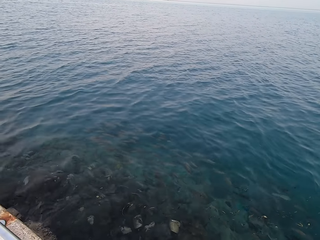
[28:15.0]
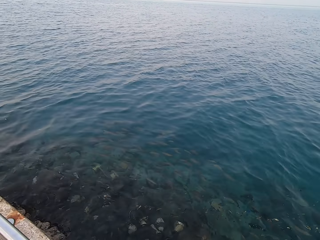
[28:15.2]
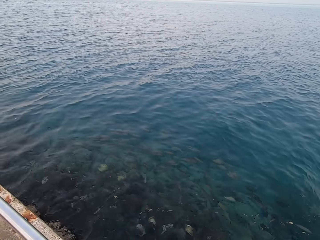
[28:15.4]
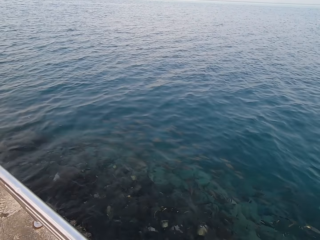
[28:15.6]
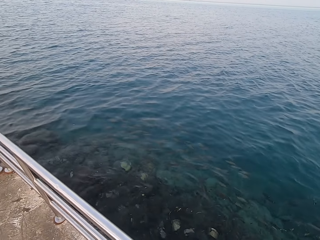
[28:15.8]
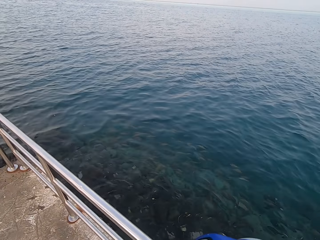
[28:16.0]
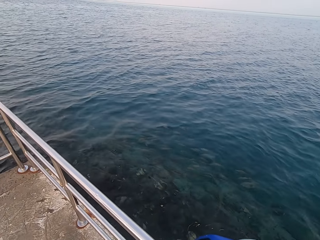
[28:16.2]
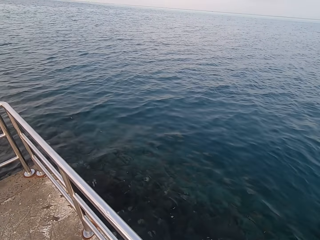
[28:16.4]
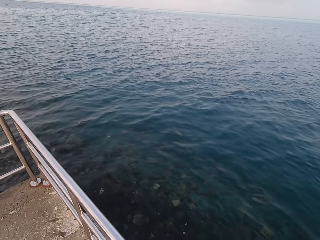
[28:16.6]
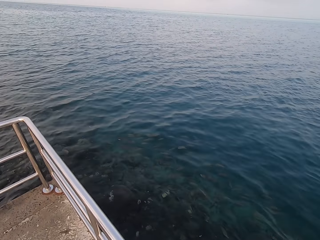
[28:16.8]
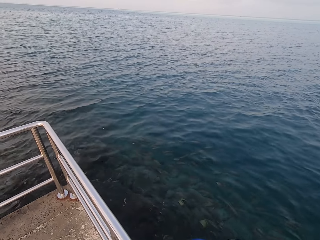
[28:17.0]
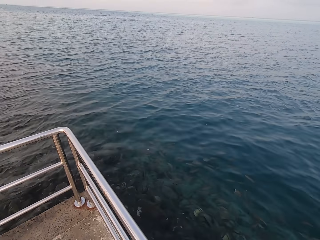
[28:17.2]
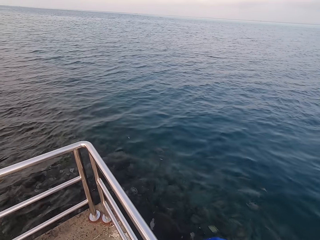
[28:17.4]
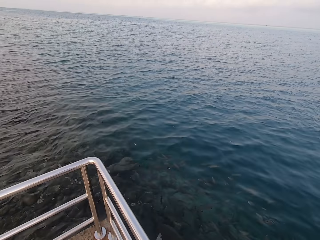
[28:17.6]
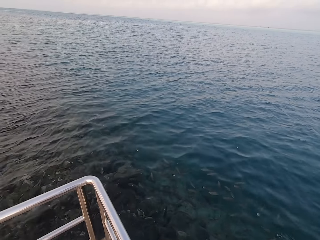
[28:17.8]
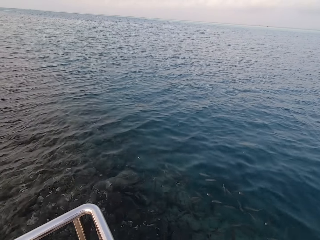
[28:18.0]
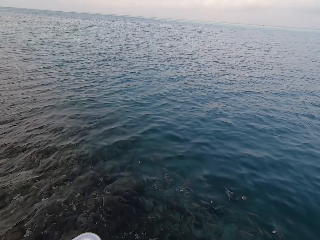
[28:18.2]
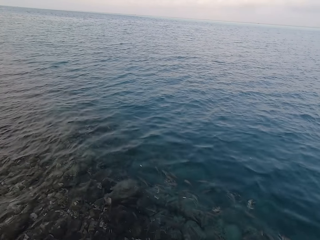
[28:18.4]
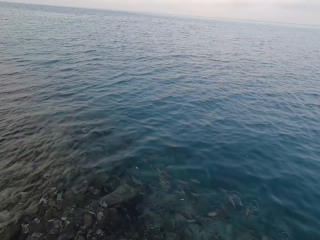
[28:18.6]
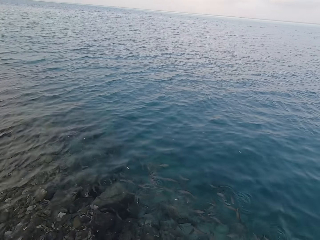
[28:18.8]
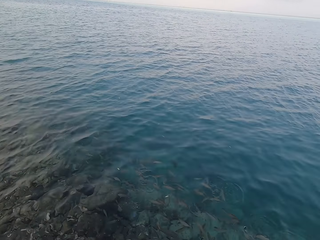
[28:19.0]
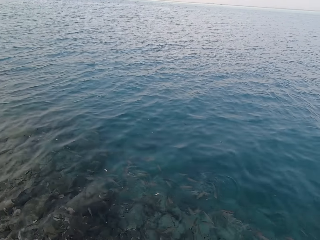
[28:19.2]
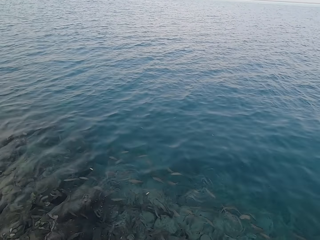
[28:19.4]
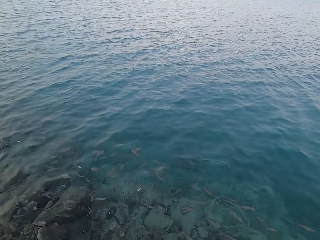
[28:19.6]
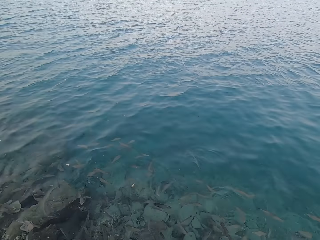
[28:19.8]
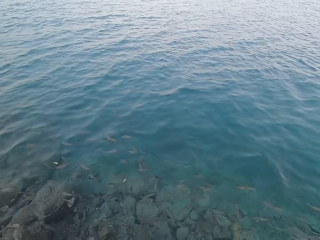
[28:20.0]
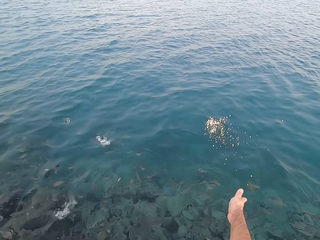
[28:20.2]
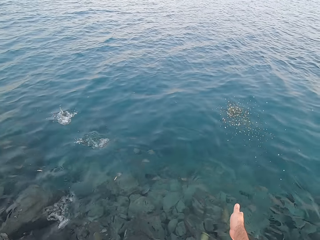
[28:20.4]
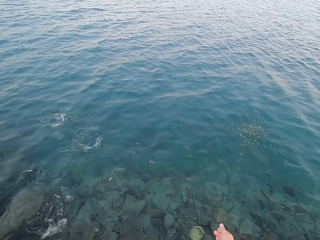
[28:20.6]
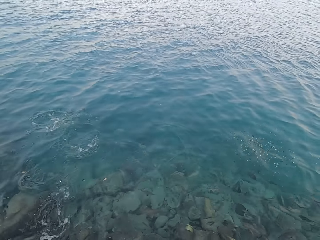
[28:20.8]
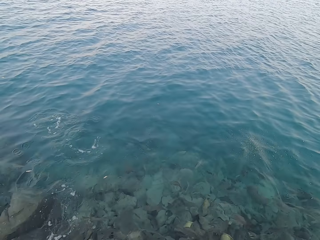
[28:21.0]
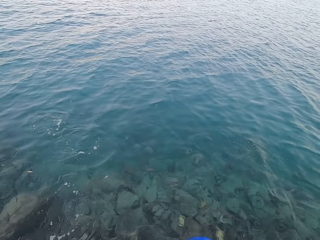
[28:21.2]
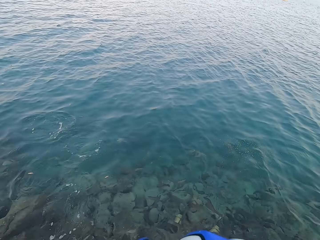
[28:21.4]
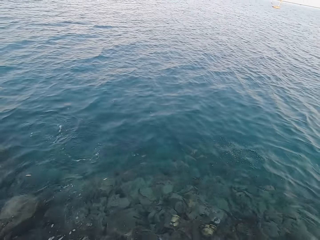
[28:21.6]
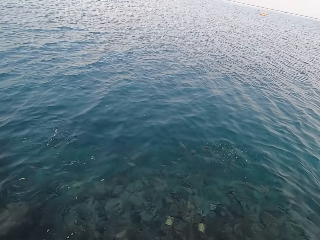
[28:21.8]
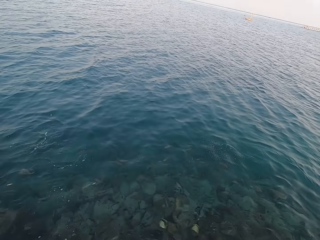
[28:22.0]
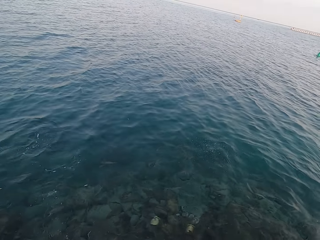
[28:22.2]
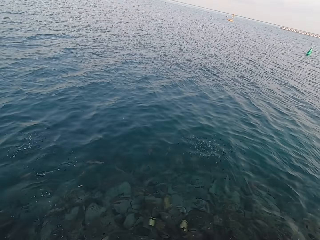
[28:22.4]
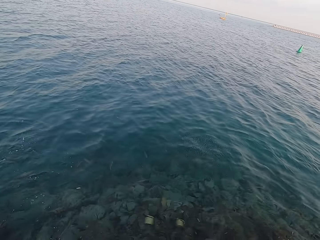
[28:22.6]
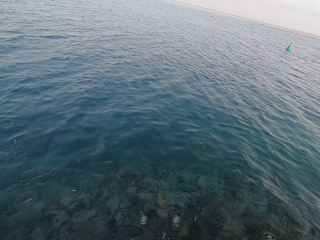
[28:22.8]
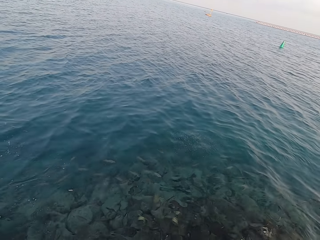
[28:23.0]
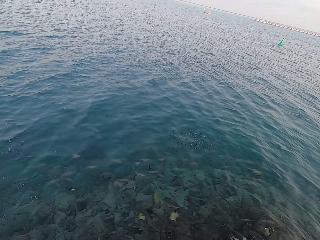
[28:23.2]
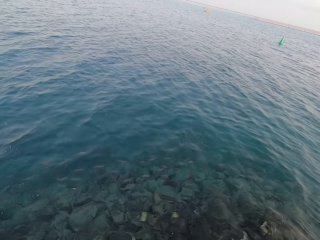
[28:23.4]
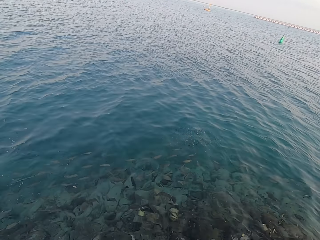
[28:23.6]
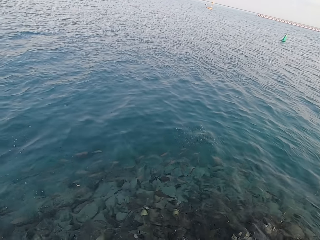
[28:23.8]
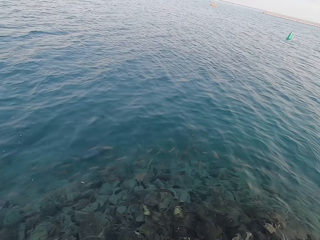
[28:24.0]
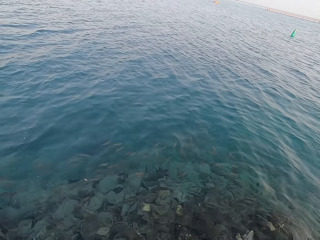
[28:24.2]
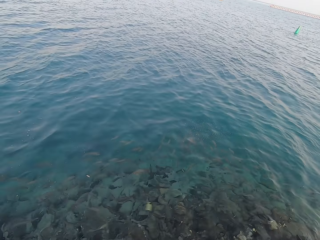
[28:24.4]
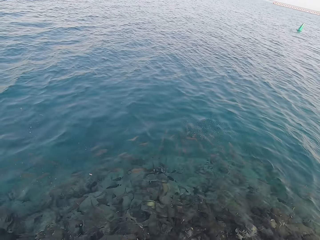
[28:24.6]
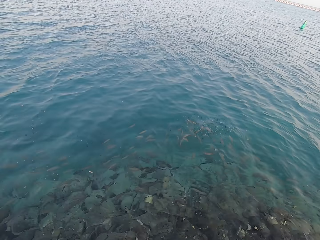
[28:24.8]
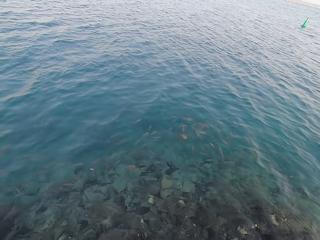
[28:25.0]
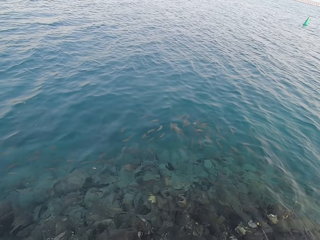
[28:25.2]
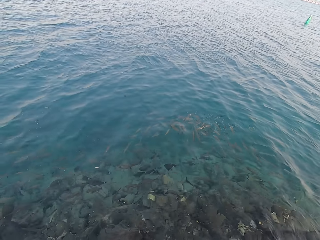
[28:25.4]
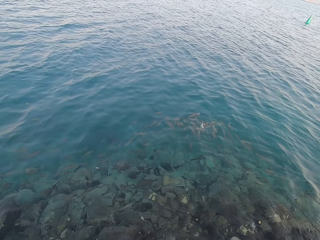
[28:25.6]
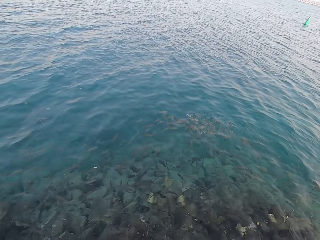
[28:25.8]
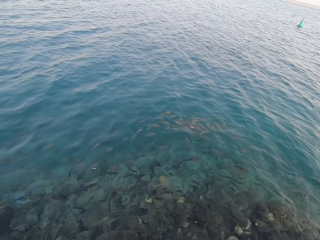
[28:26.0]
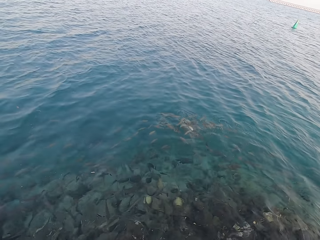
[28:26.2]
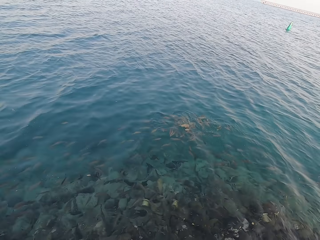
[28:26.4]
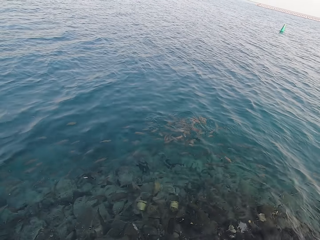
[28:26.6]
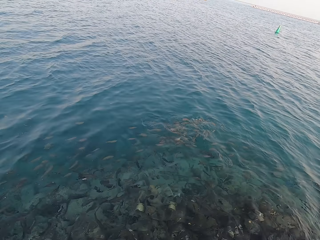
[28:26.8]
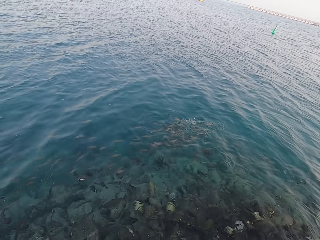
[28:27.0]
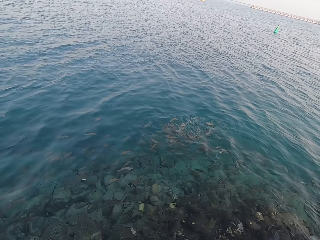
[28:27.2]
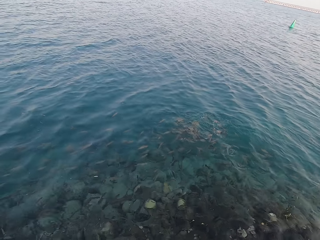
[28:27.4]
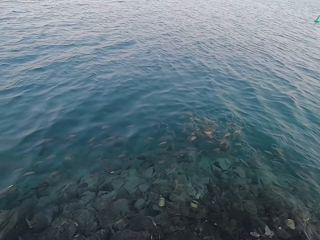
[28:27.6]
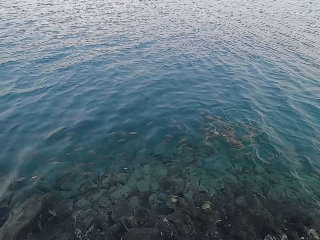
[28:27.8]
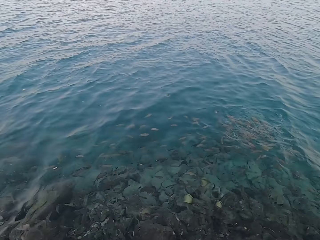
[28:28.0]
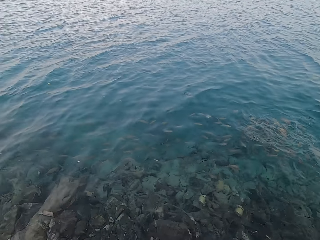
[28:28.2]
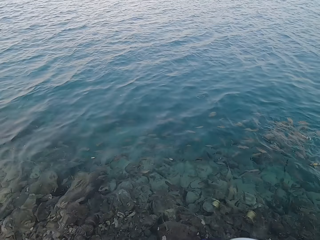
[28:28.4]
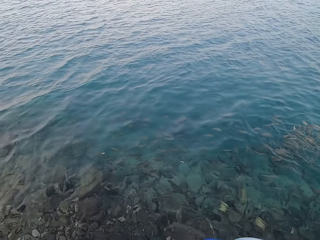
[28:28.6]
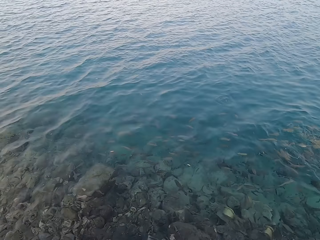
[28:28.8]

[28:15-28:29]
The camera wearer walks around. They throw fish food in the water. They look around. They stare at the water.

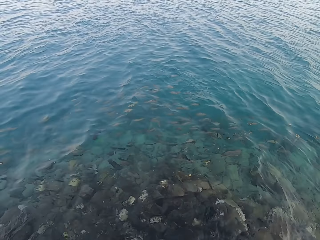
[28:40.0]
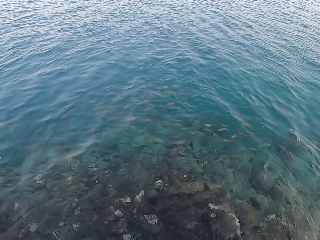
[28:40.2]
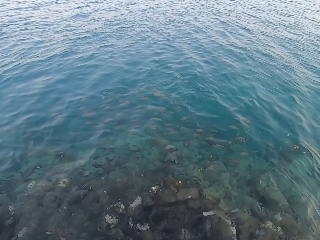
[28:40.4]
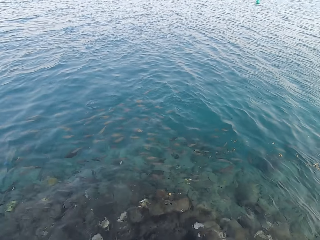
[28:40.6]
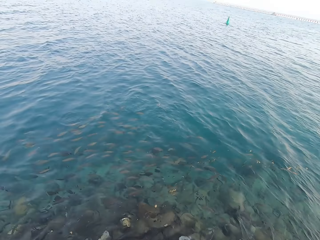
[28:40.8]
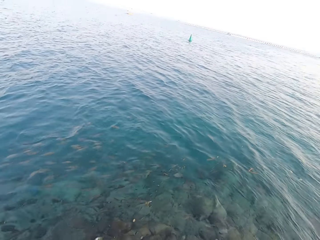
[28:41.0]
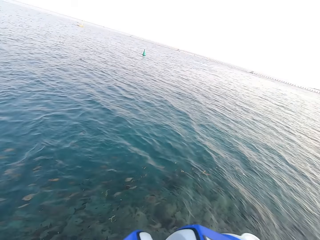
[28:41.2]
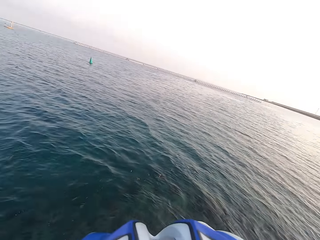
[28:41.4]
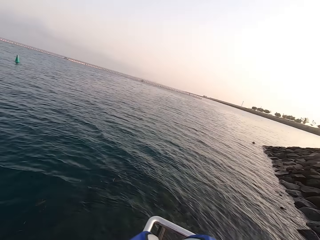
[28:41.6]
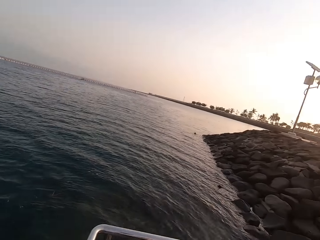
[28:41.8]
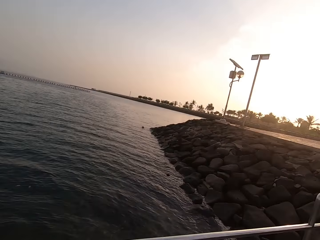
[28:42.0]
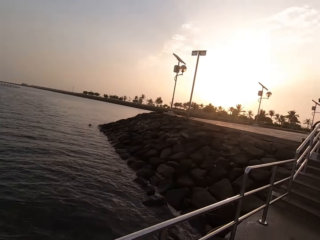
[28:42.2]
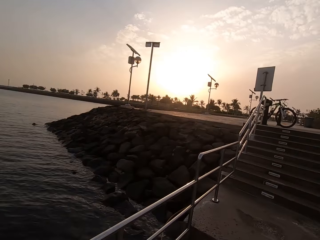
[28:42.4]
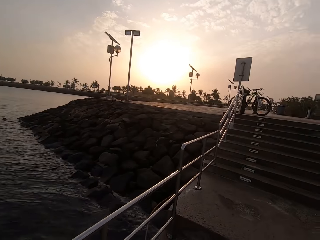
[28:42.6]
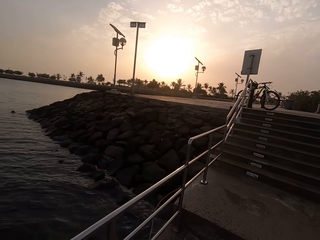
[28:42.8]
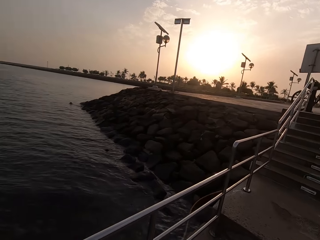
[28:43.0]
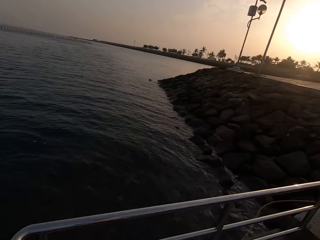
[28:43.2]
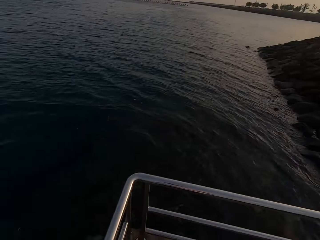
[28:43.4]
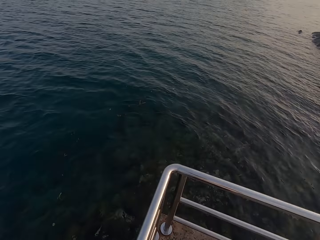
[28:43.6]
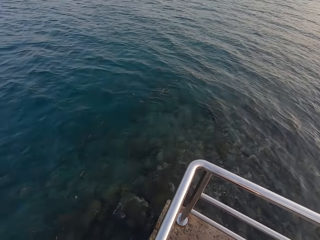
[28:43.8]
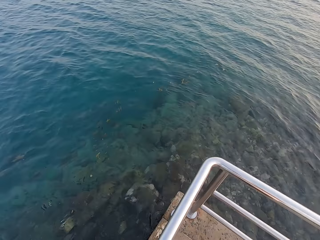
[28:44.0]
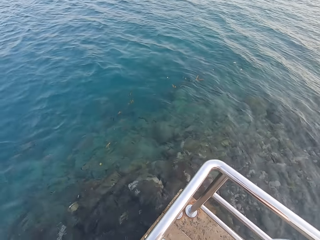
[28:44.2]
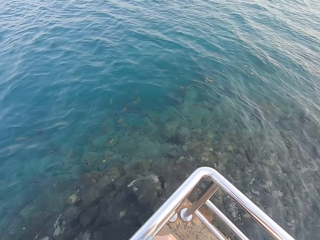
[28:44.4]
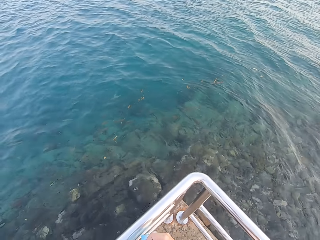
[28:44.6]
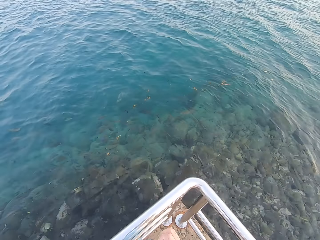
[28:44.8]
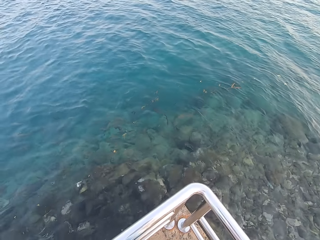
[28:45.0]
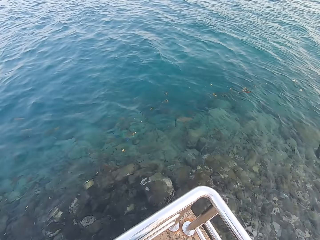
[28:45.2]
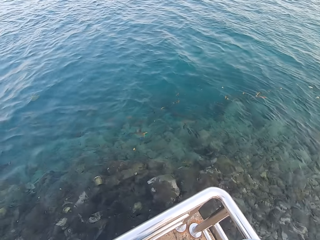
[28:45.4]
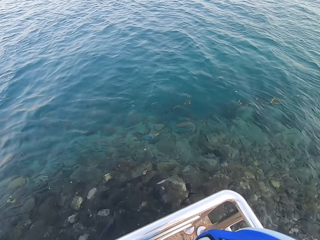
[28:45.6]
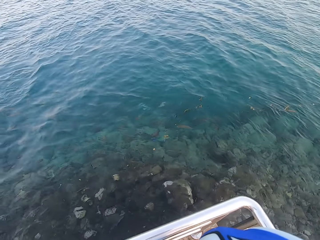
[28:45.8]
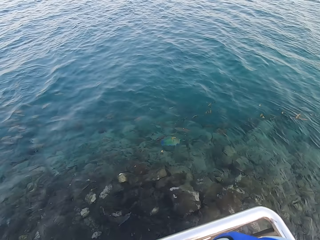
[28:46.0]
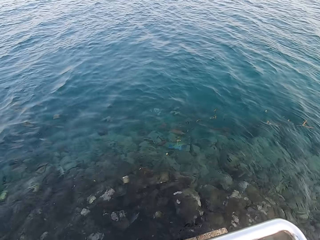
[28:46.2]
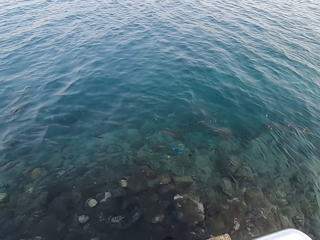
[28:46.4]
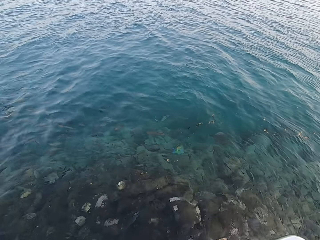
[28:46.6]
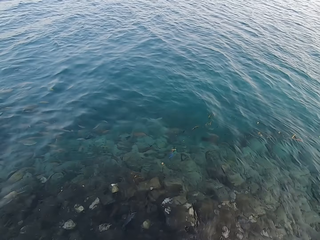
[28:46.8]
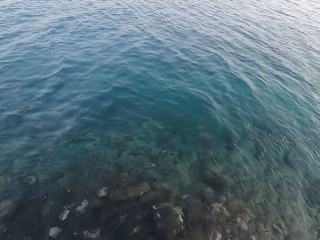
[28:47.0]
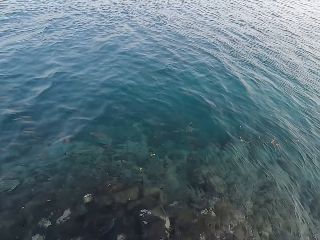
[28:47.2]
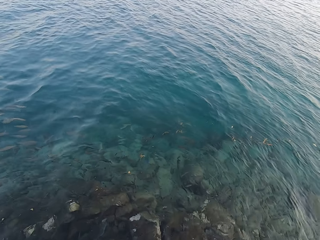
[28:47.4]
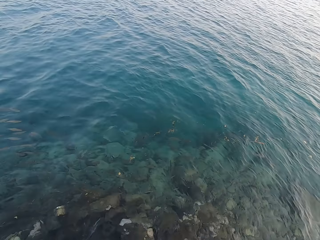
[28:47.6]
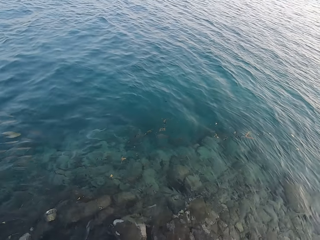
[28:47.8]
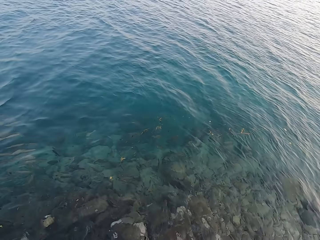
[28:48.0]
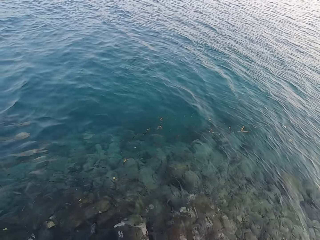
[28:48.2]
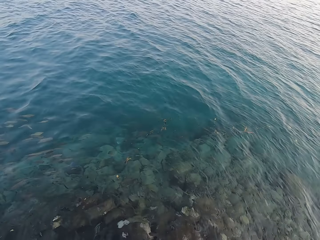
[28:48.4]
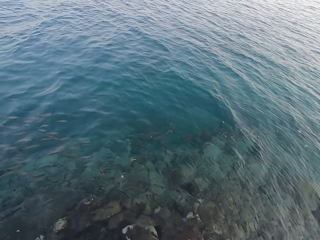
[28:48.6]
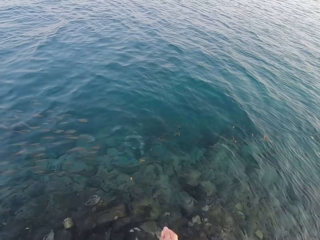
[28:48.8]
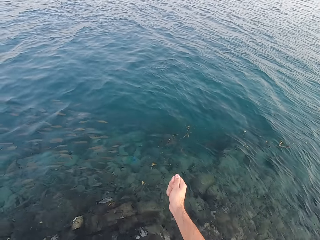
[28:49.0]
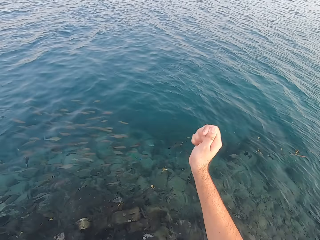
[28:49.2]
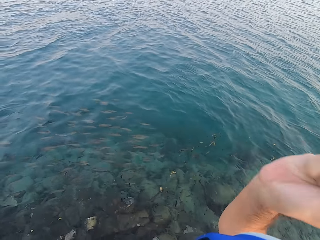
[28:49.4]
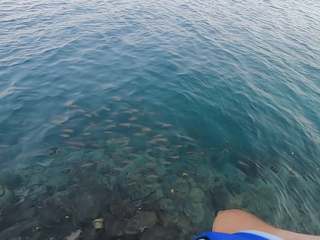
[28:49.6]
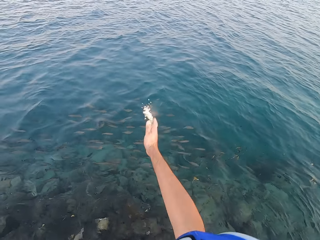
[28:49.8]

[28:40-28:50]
The camera wearer looks around the beach.
